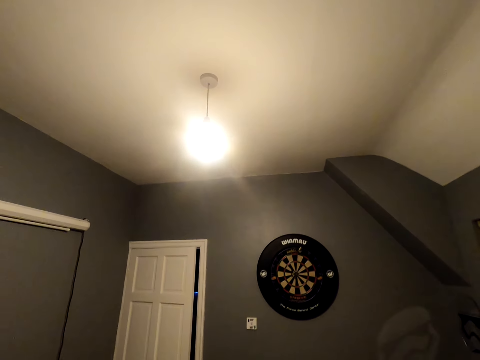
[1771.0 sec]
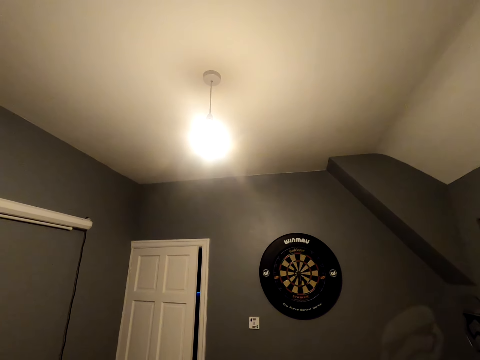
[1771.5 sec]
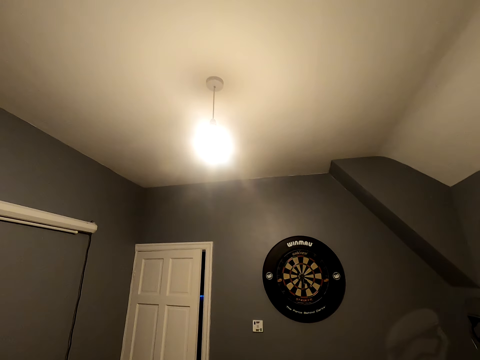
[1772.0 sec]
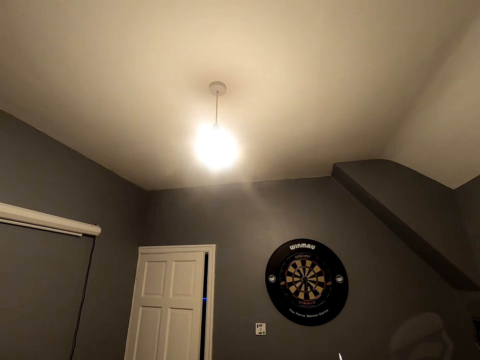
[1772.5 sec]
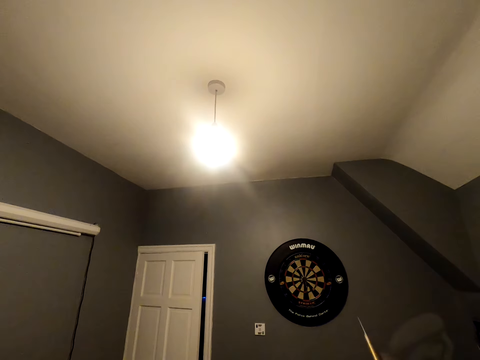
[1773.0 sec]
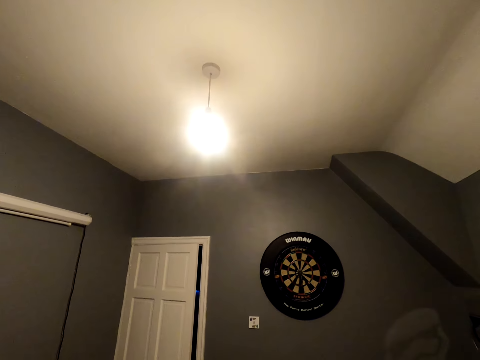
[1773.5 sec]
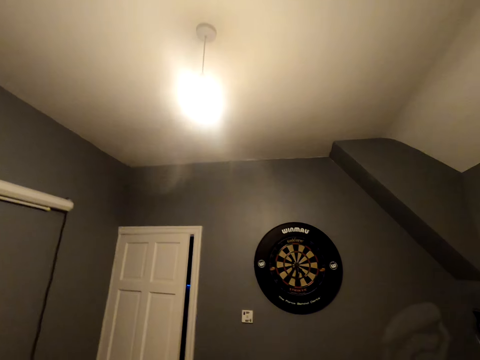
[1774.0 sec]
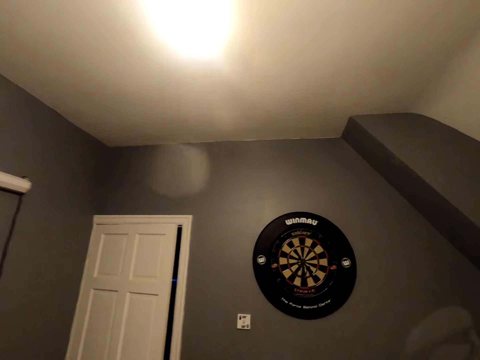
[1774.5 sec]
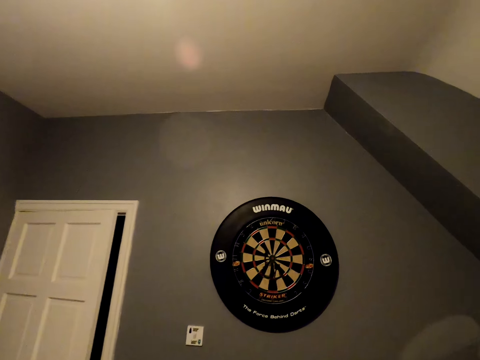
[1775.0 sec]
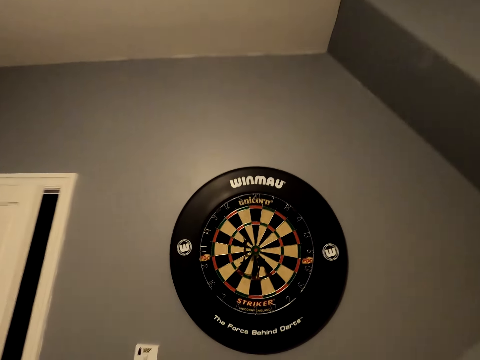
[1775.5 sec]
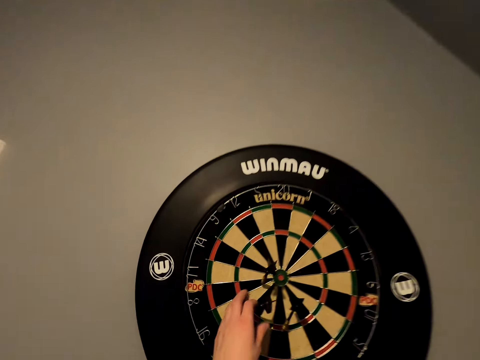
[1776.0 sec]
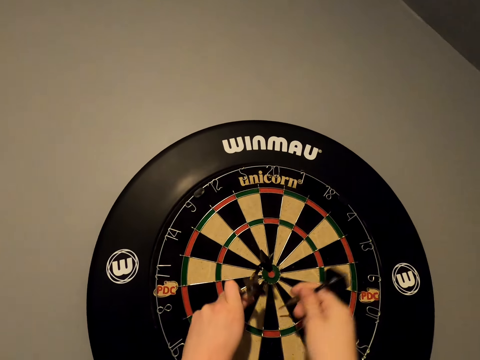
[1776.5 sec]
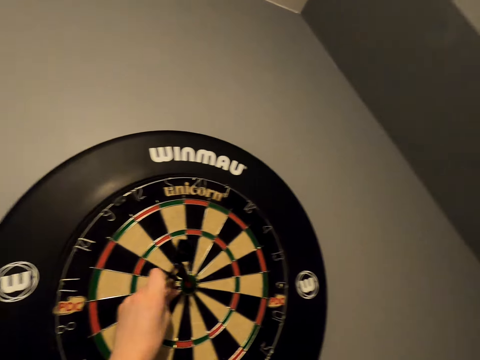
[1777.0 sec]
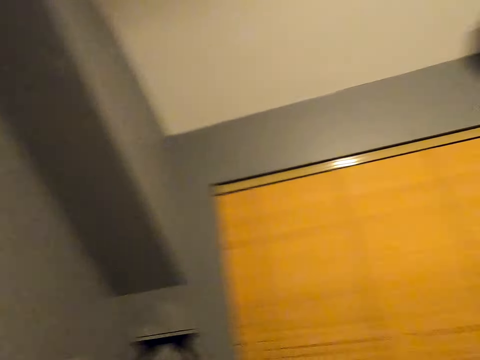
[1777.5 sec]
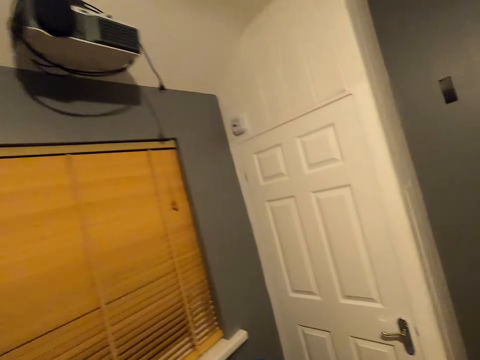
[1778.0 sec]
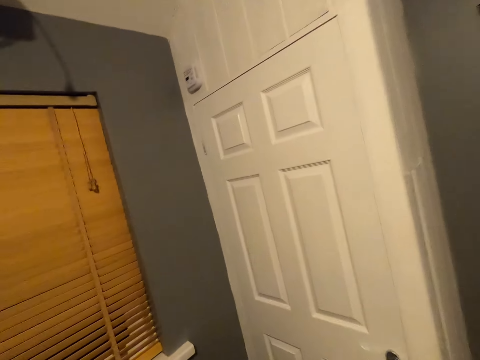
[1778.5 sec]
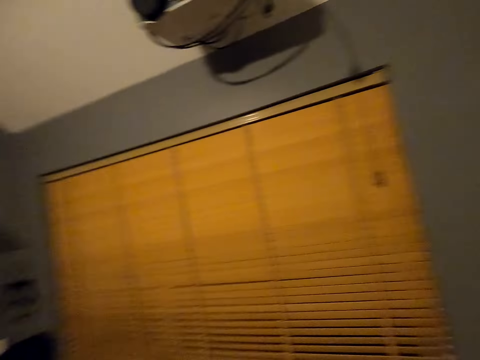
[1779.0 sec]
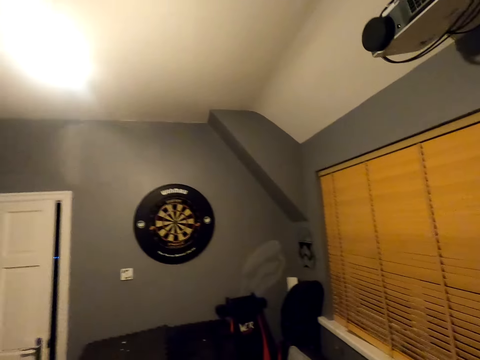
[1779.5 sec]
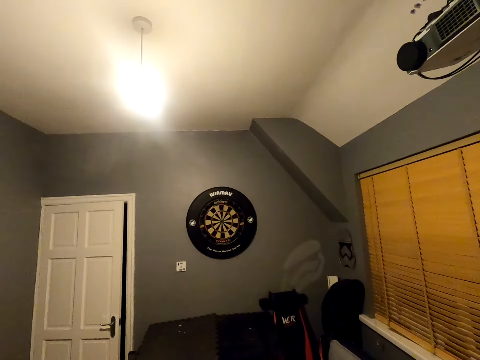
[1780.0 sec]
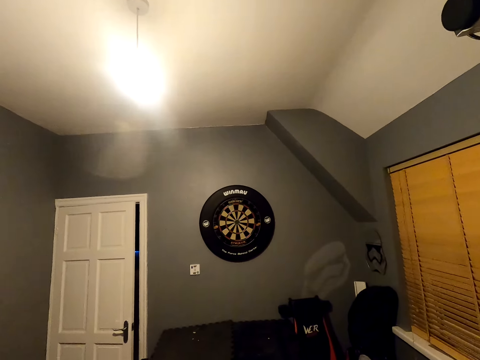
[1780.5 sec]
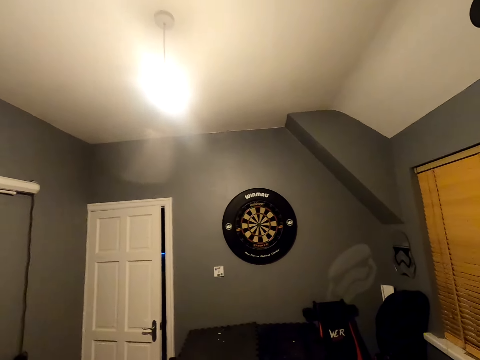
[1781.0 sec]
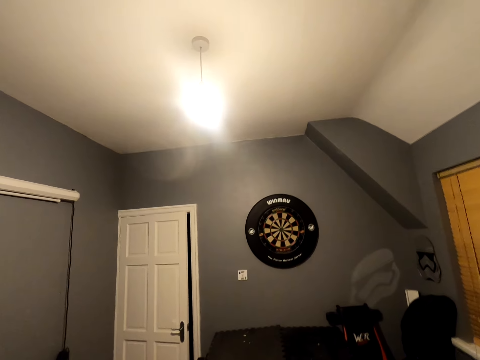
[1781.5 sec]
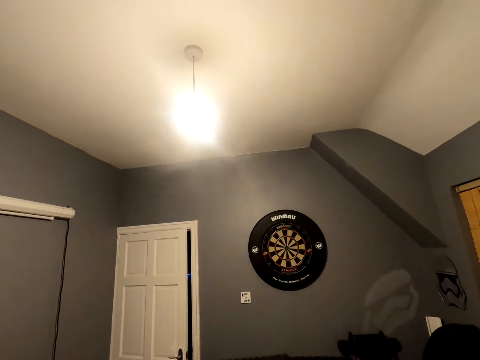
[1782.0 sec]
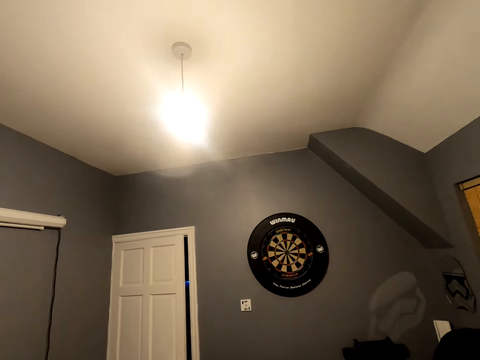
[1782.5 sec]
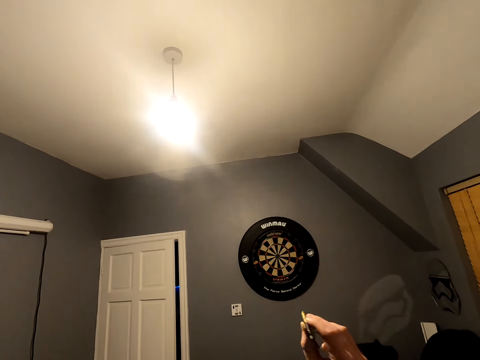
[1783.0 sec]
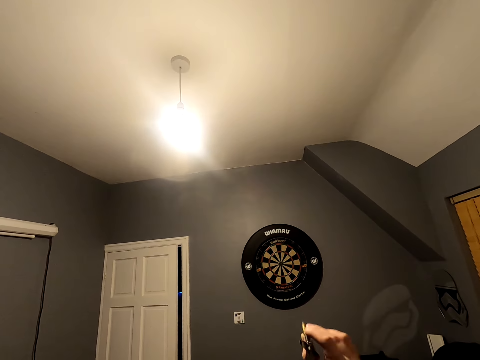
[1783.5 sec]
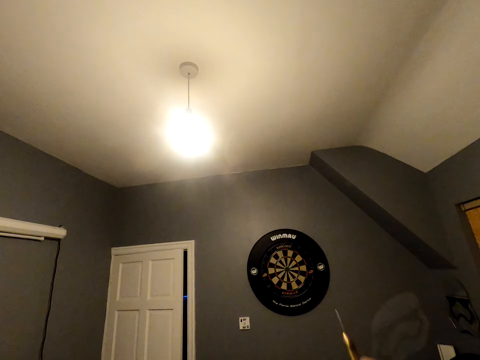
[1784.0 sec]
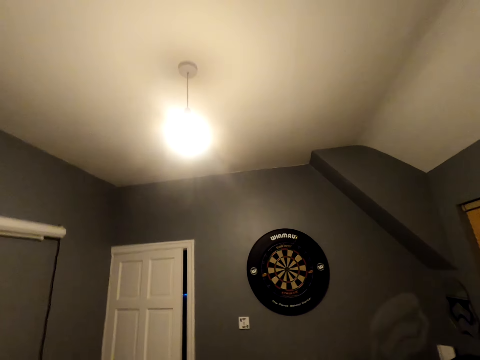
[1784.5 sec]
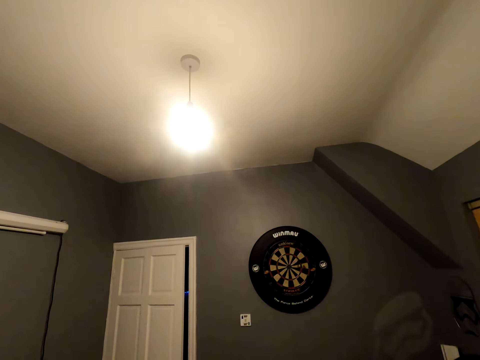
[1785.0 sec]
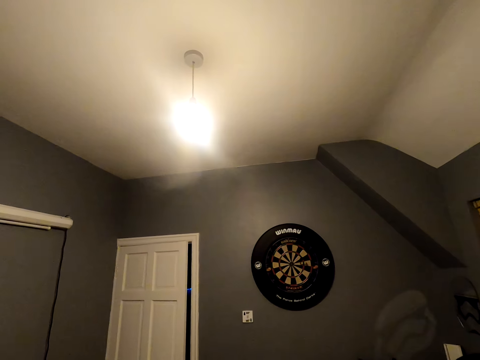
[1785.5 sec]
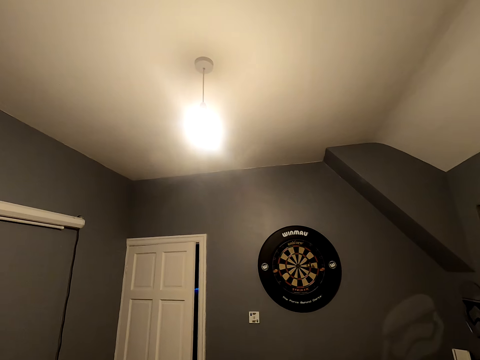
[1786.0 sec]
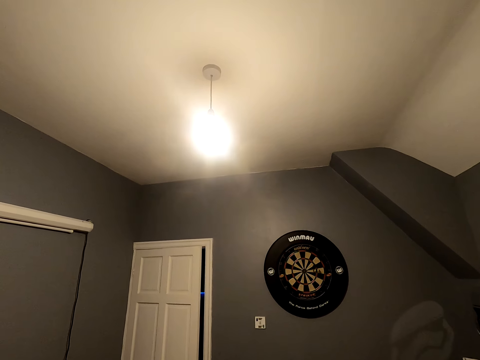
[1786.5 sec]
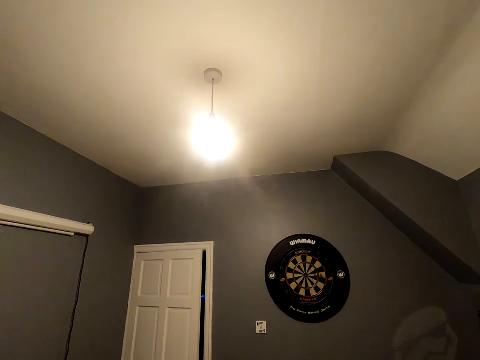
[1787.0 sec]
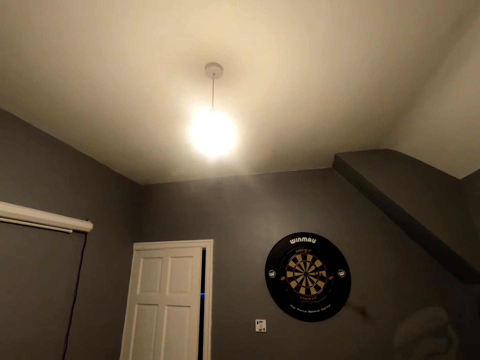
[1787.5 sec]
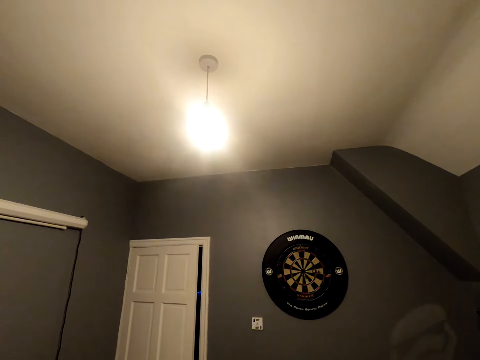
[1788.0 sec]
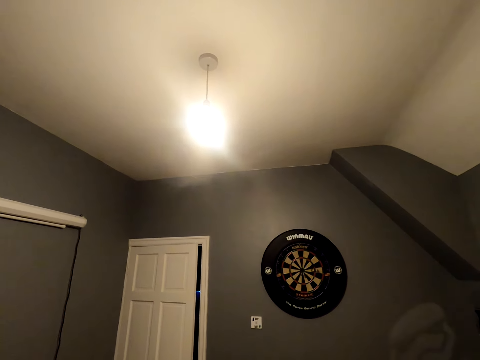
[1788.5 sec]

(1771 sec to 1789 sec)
The camera wearer walks close to the dartboard. They take the soft tip dart from the dartboard. They walk in the room. They turn around. They look at the dartboard. They position the dart. They throw the dart.

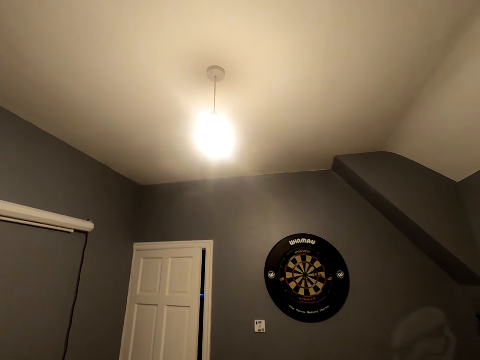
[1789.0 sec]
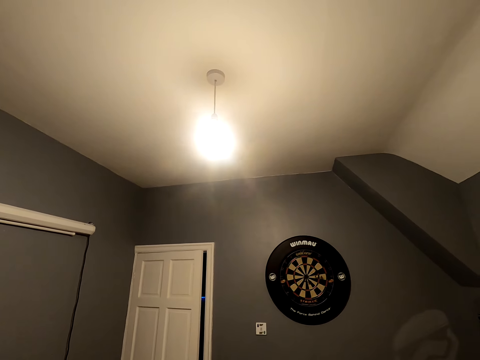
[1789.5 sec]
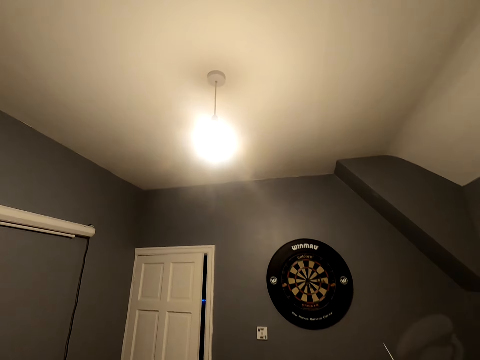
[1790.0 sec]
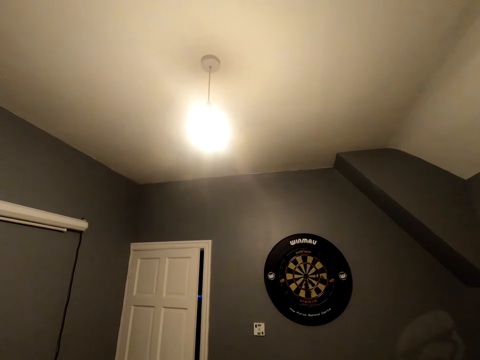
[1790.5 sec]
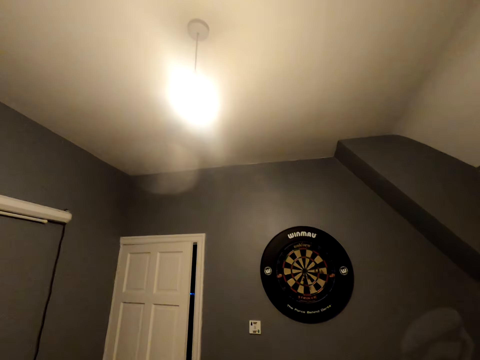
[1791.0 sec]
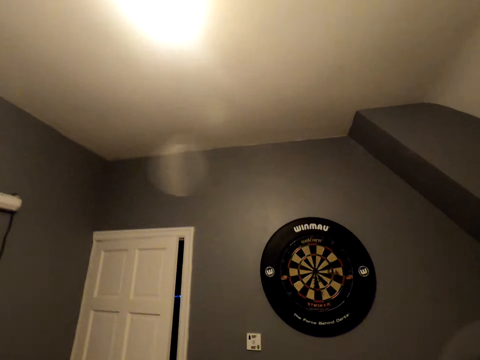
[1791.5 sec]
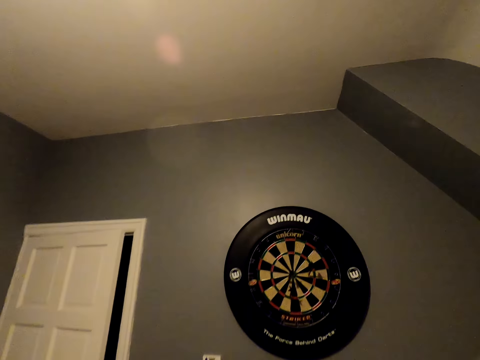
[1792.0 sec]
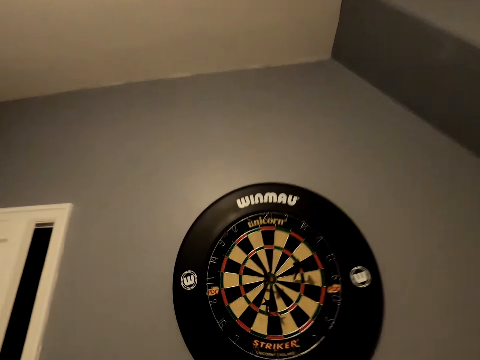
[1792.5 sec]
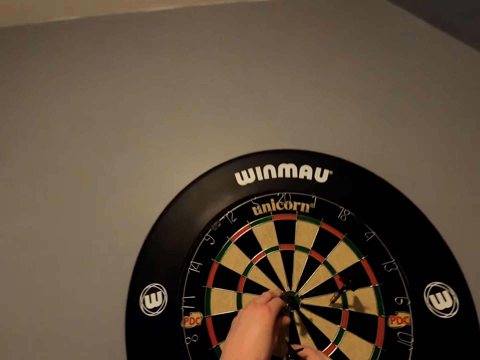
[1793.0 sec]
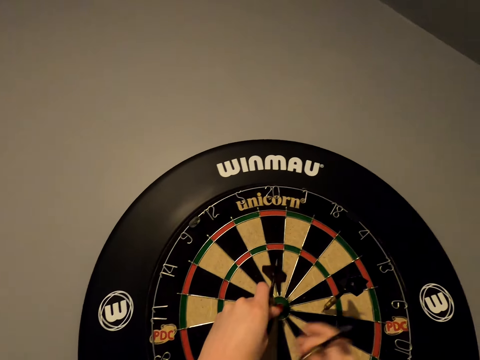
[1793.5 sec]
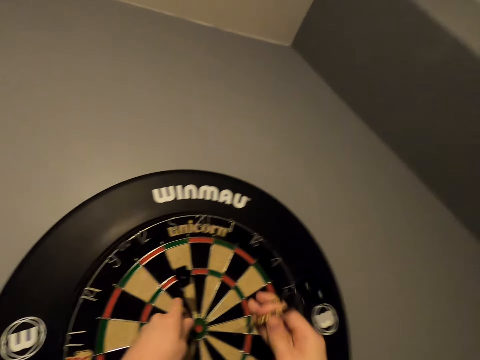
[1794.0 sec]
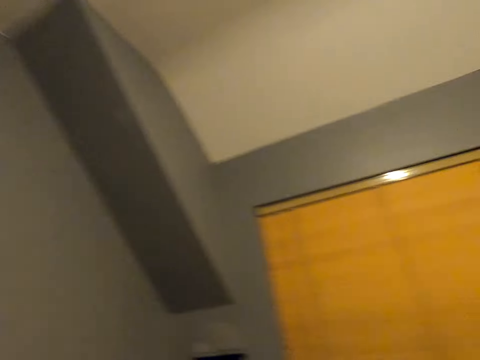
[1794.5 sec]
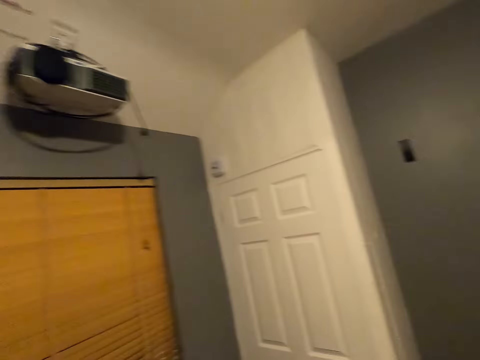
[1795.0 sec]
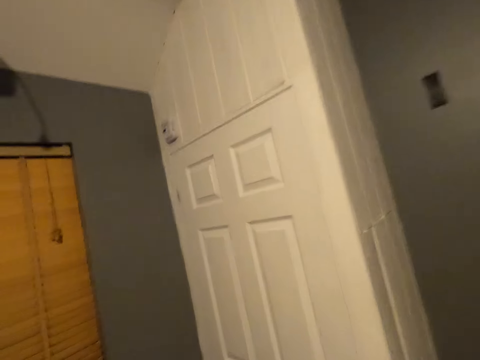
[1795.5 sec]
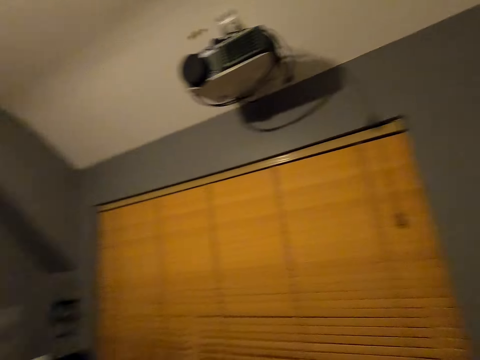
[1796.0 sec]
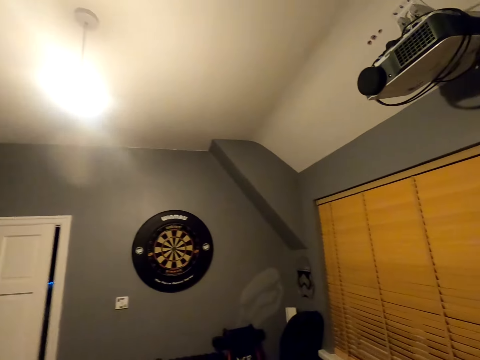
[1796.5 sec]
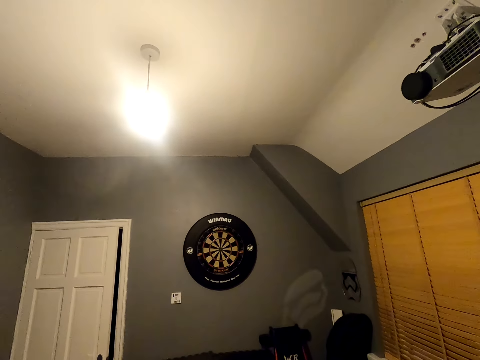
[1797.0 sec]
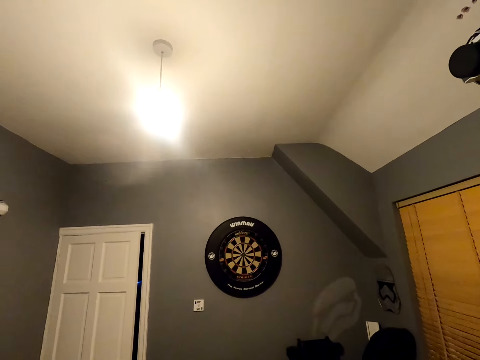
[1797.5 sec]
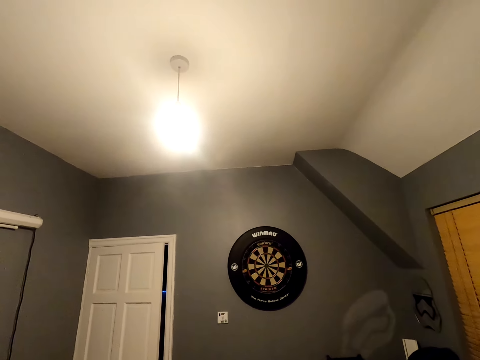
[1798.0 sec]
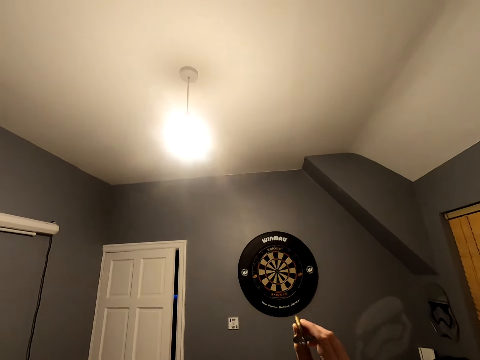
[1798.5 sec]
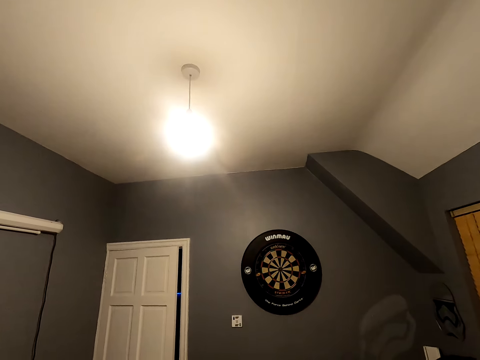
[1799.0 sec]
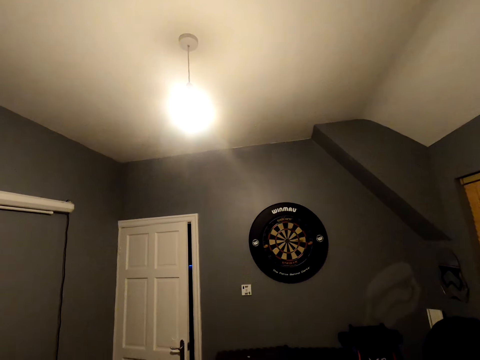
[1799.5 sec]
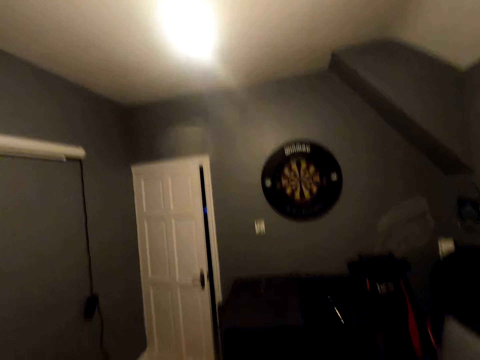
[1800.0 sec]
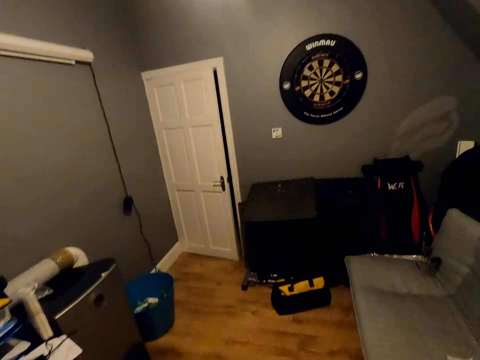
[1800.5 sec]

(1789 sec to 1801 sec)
The camera wearer walks close to the dart board. They take the soft tip dart from the dart board. They walk in the room. They turn around. They throw the soft tip darts on the dartboard.
